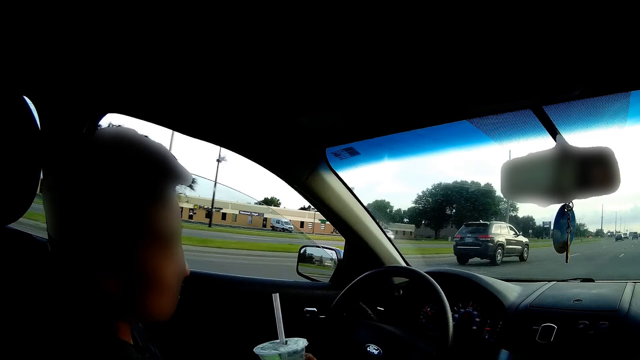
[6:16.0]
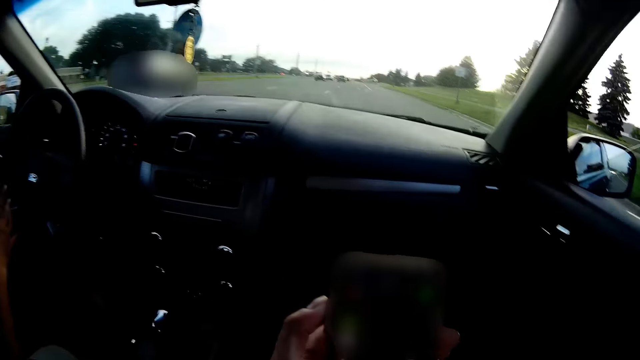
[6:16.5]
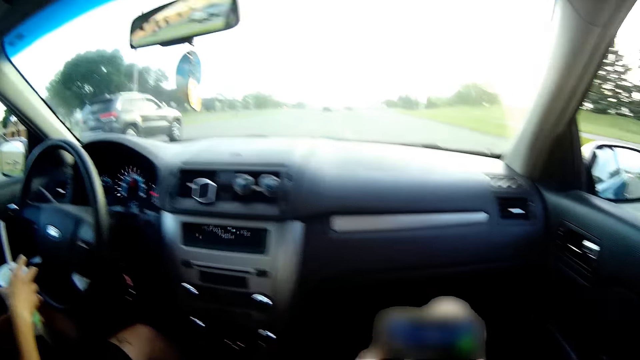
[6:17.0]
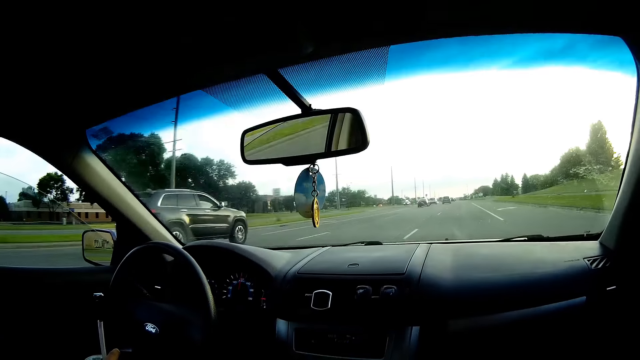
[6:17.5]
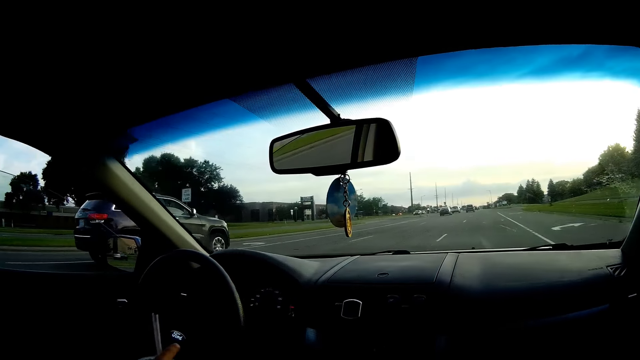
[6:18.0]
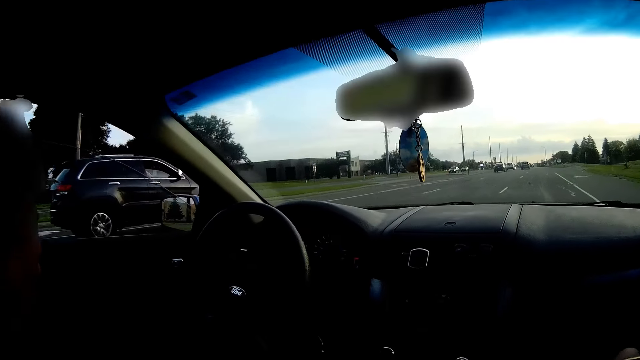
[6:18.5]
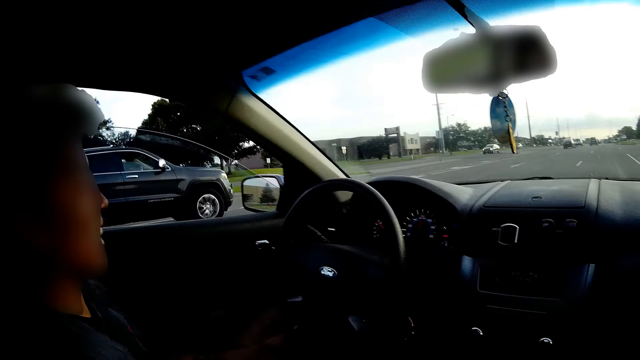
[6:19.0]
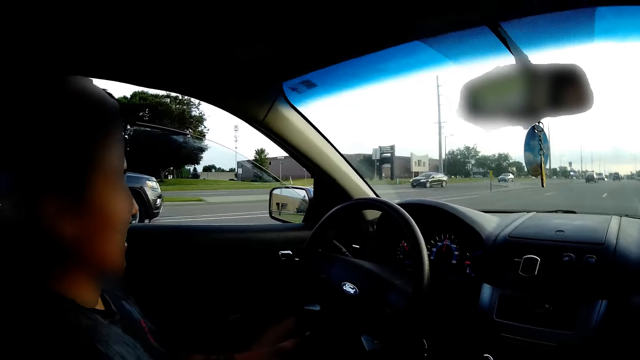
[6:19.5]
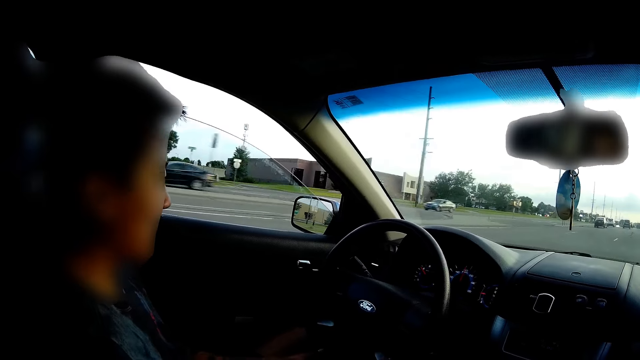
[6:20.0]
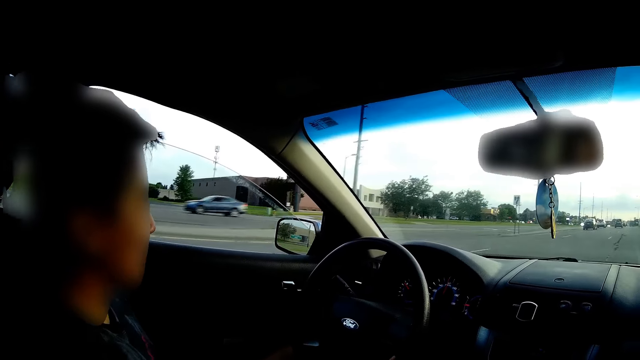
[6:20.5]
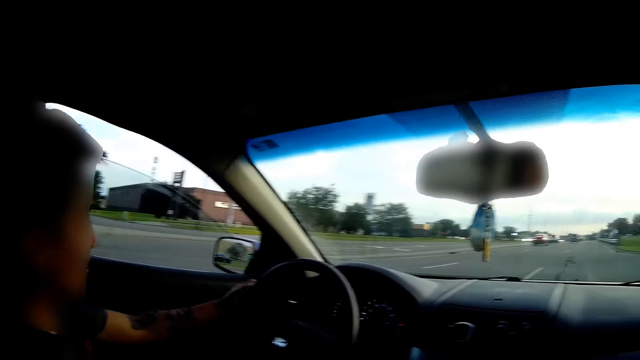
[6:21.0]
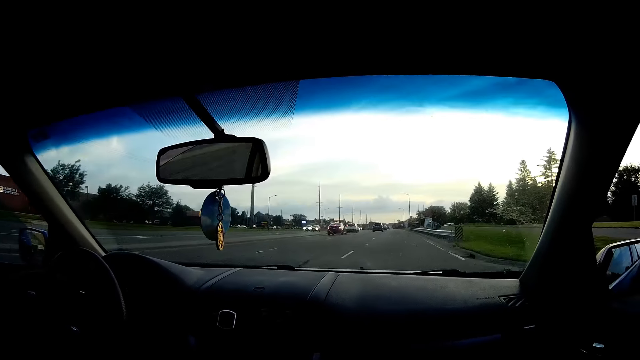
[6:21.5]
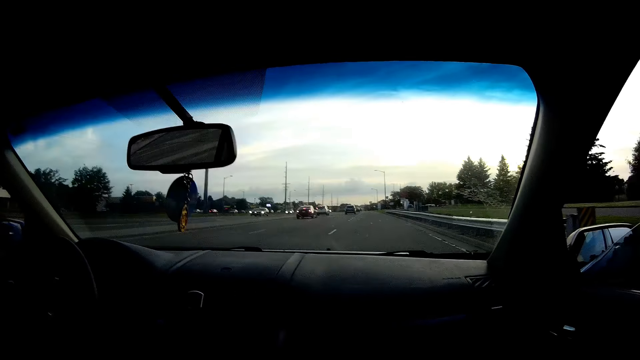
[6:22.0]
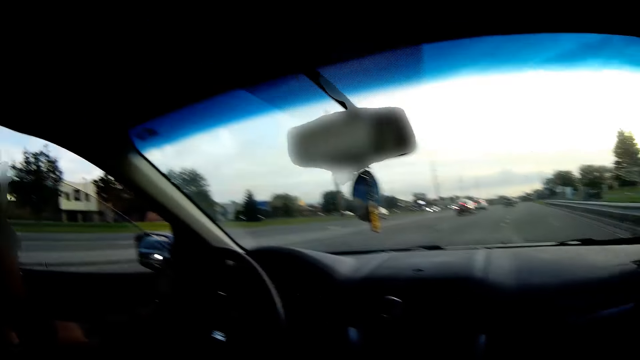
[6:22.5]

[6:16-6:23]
The camera wearer converses with the man.

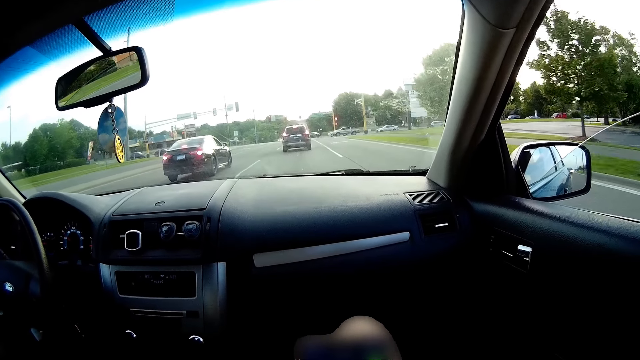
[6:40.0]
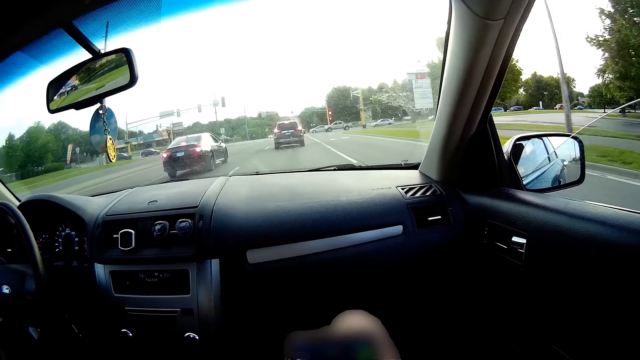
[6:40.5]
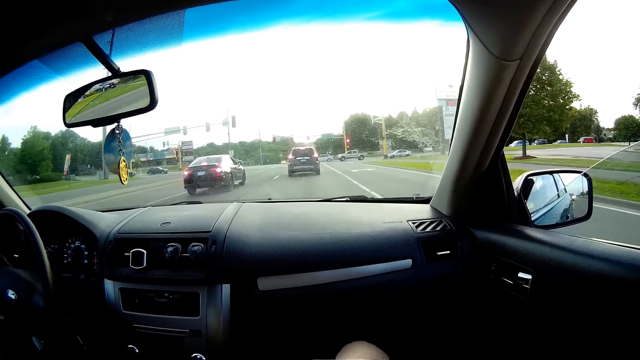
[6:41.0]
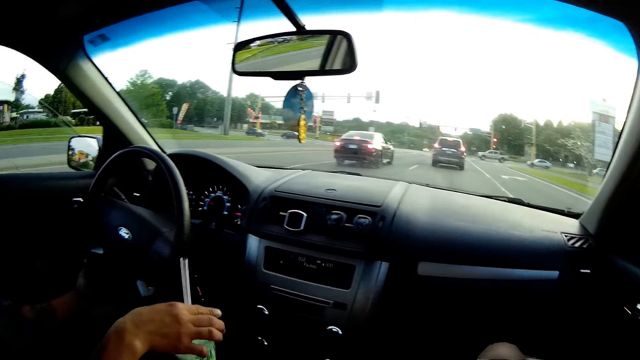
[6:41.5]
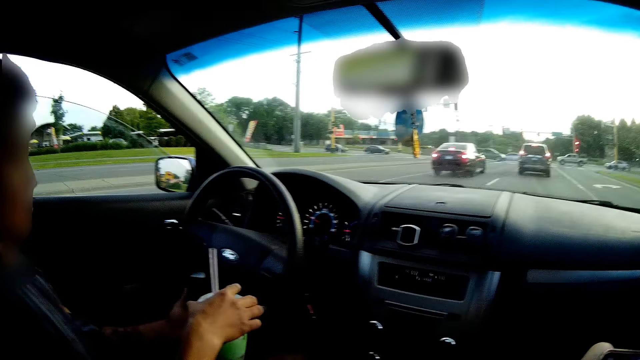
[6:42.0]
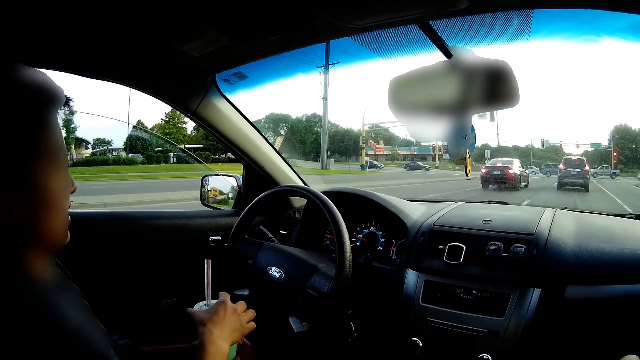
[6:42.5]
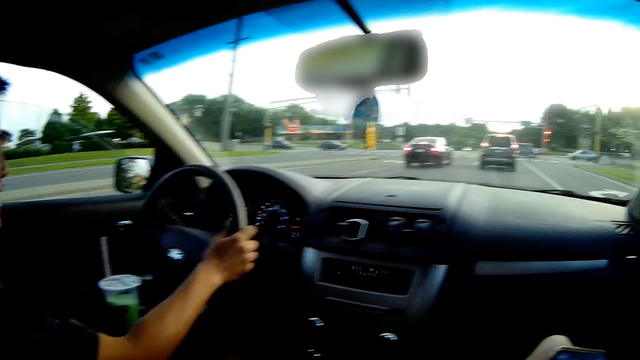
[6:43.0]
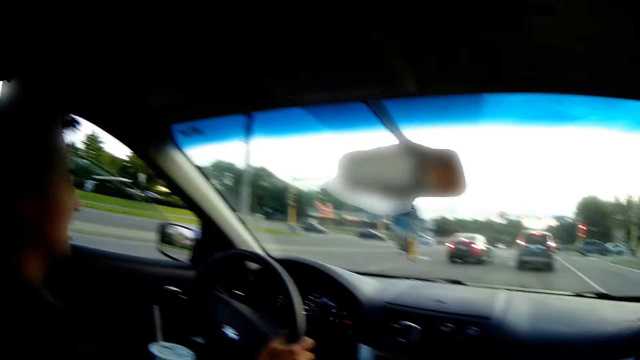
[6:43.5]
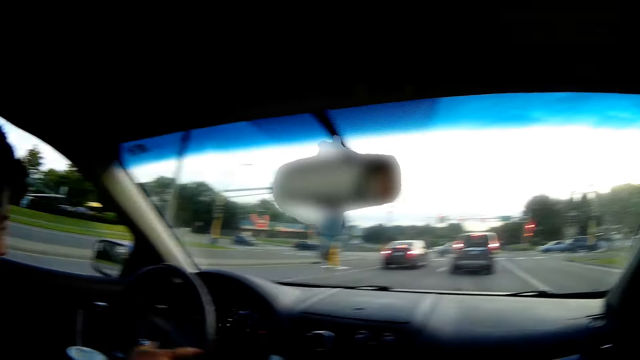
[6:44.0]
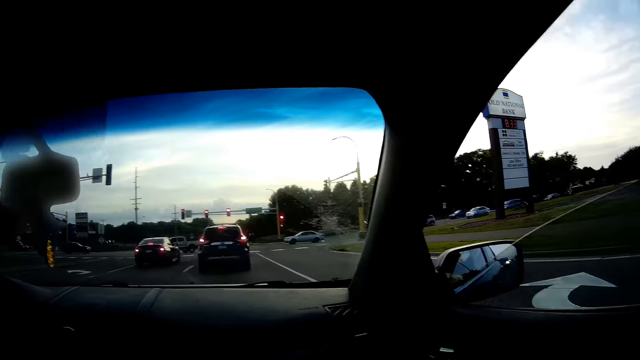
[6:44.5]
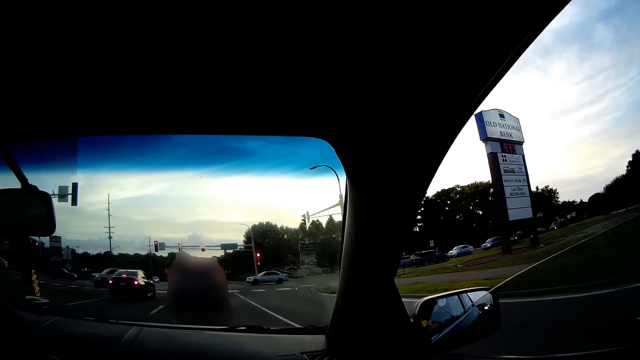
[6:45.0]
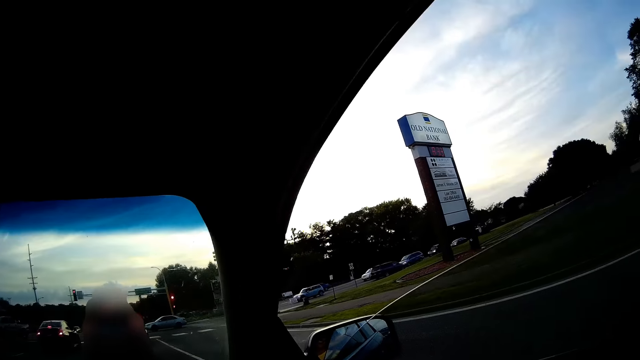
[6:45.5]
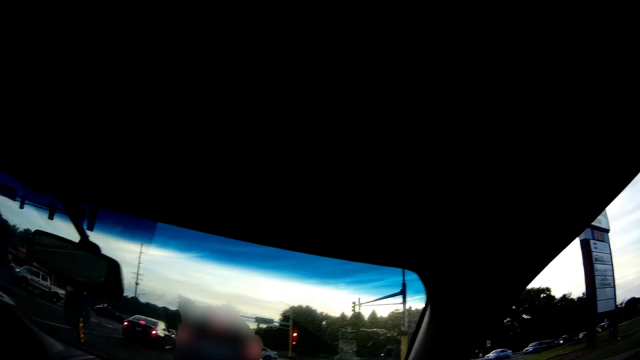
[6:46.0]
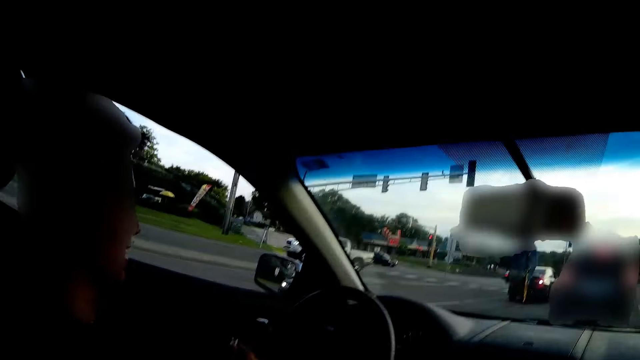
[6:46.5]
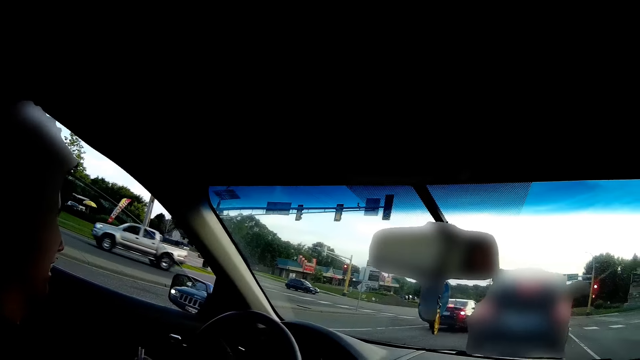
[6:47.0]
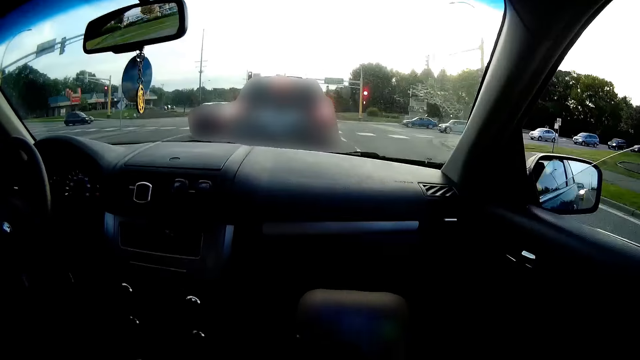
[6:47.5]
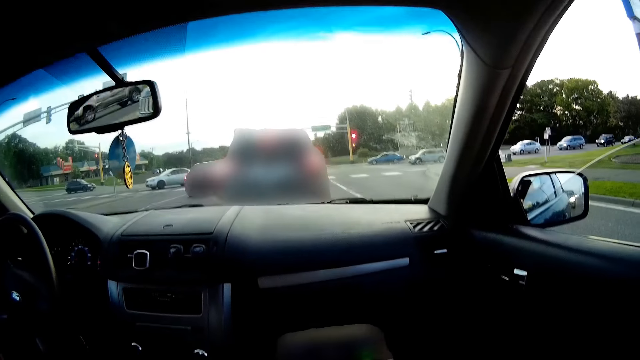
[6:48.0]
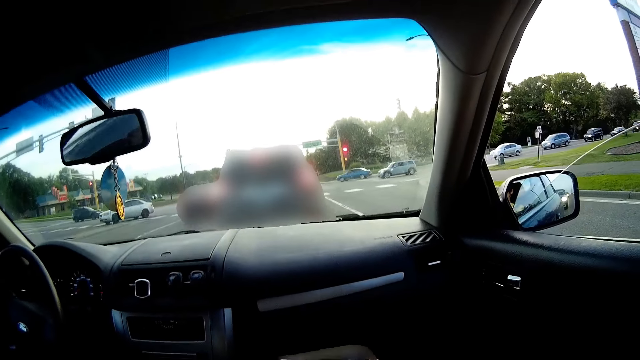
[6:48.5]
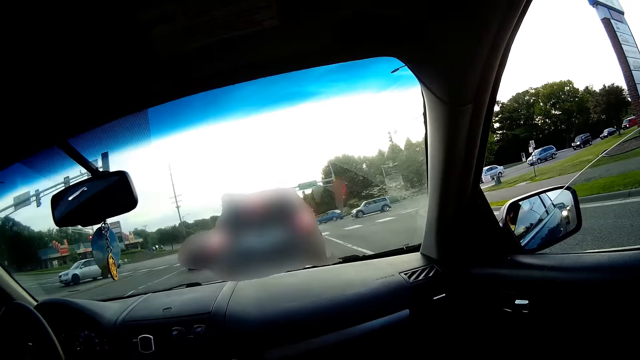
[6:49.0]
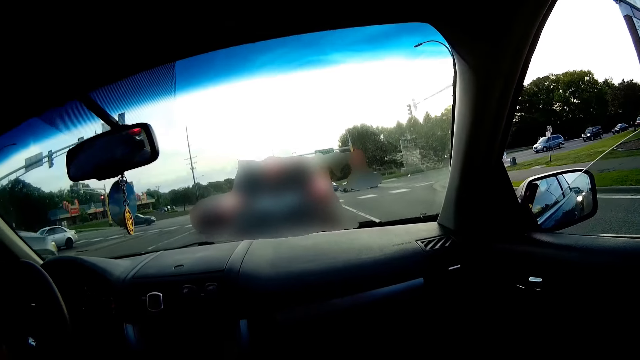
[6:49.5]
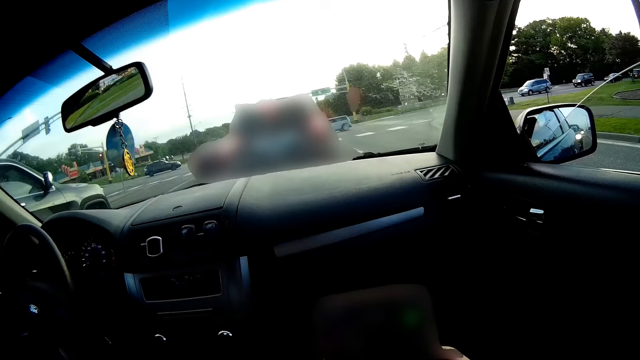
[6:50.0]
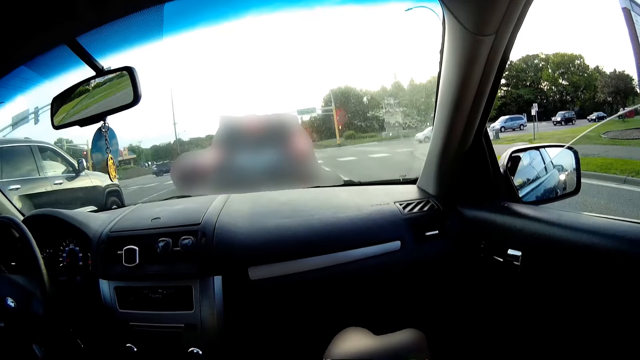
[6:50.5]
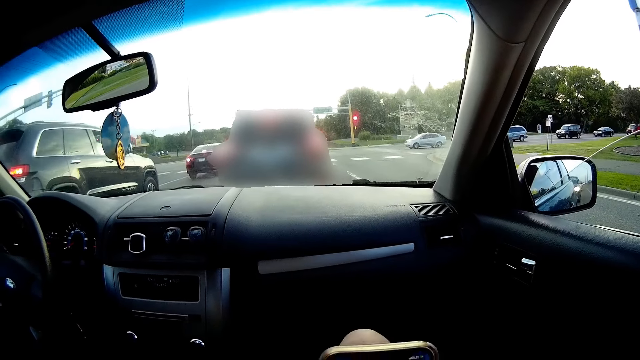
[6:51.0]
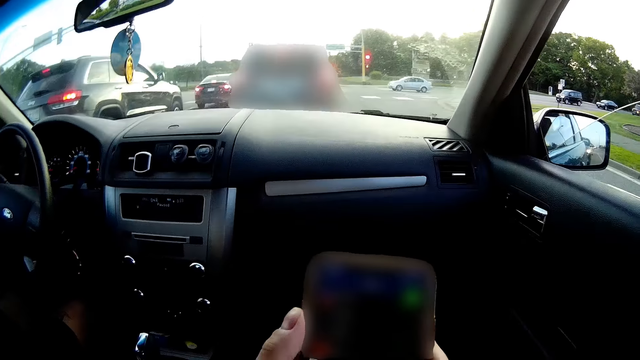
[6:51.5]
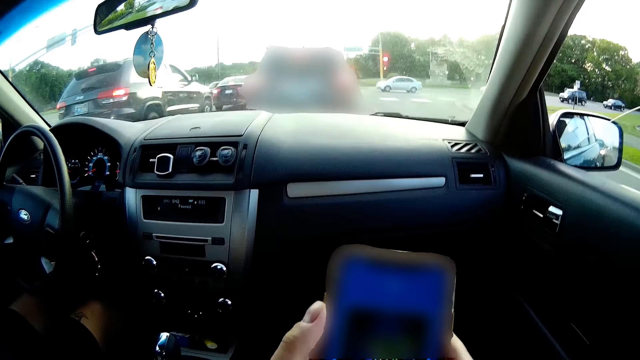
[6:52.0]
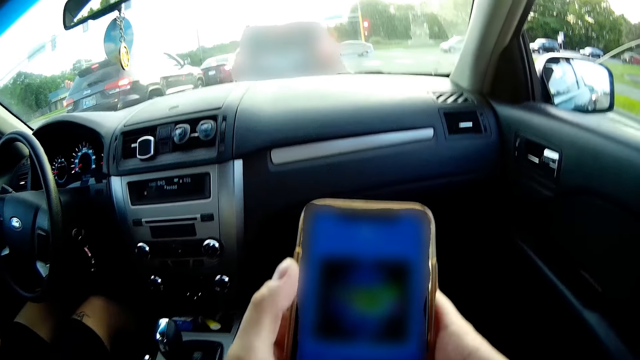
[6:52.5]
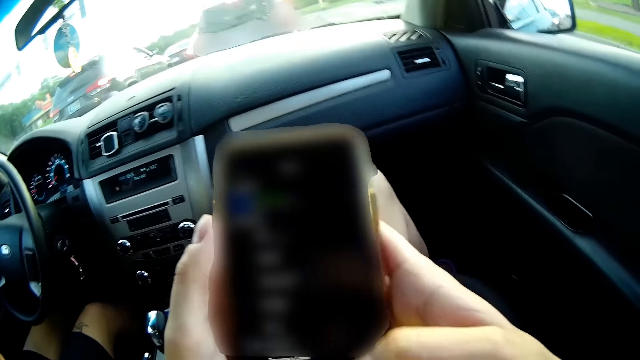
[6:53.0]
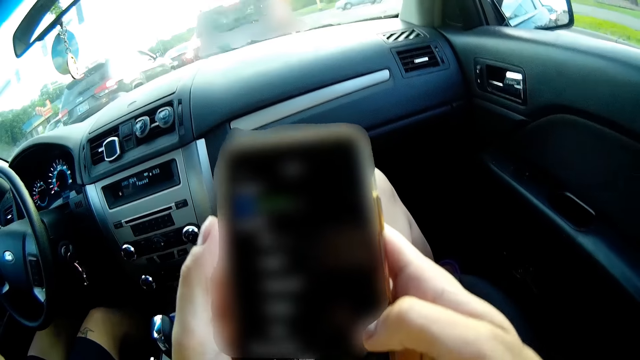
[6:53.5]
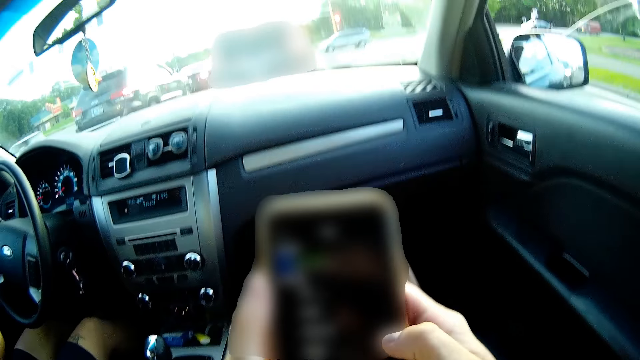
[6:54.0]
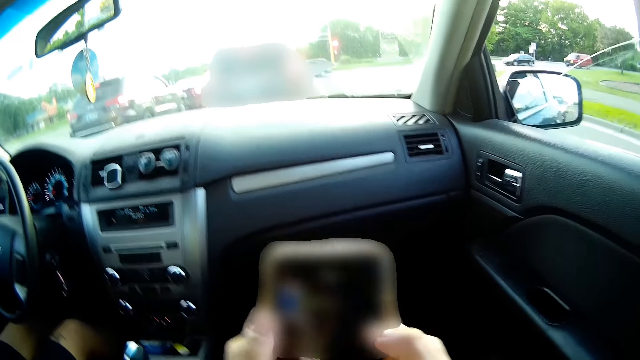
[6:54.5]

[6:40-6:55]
The man picks the cup from the cup holder with his right hand, passes the cup in his right hand to his left hand, and holds the steering wheel with his right hand. The man stops at a traffic jam. The camera wearer browses her phone.
